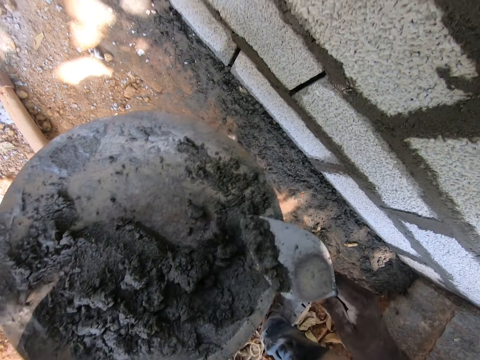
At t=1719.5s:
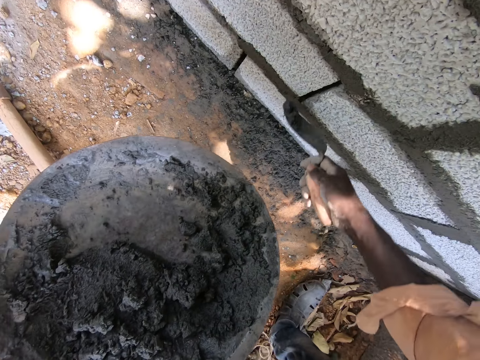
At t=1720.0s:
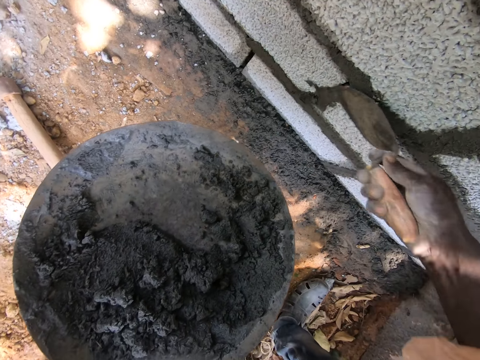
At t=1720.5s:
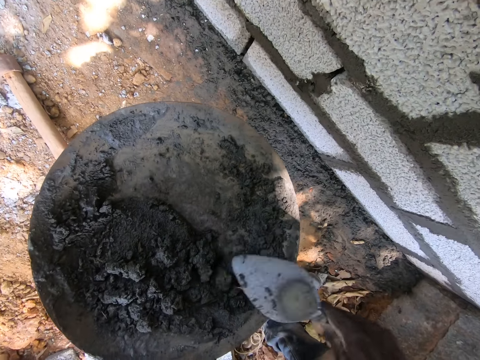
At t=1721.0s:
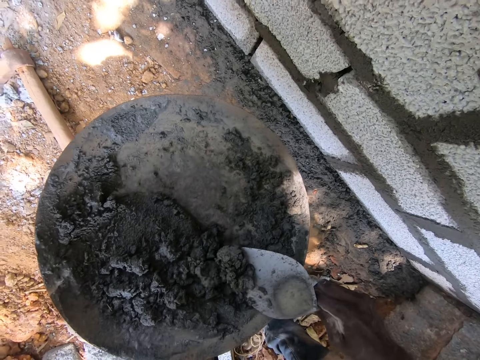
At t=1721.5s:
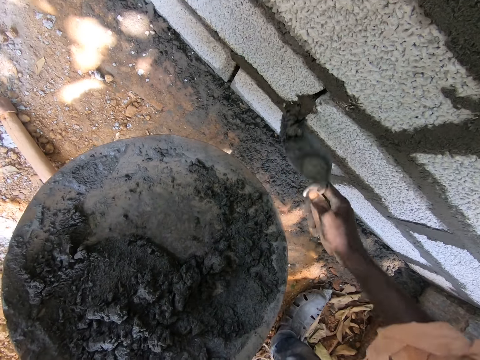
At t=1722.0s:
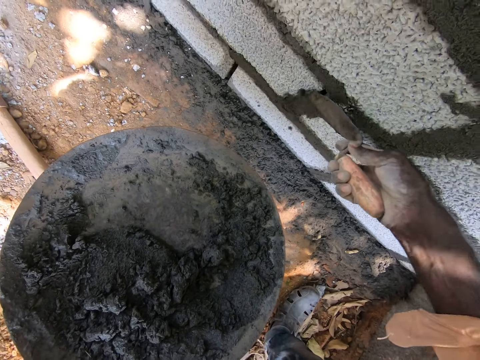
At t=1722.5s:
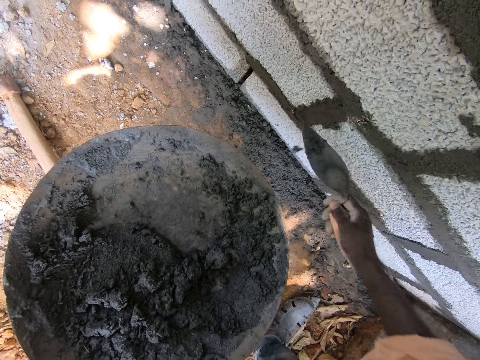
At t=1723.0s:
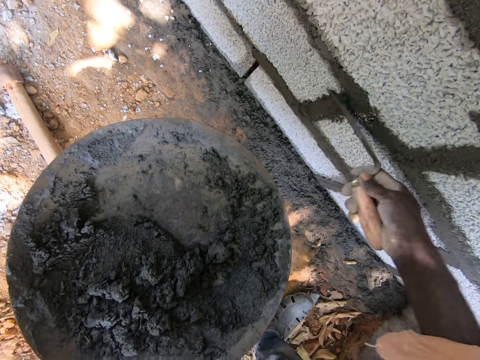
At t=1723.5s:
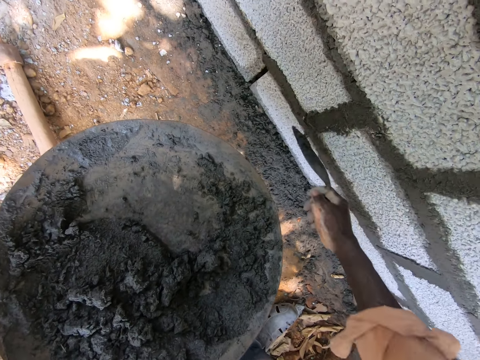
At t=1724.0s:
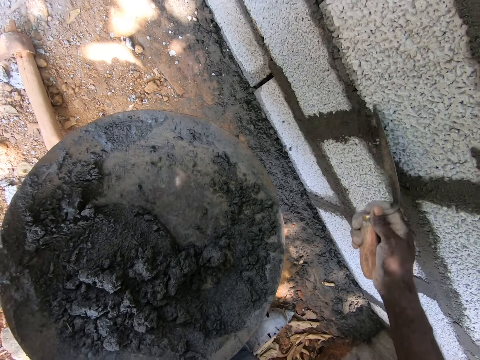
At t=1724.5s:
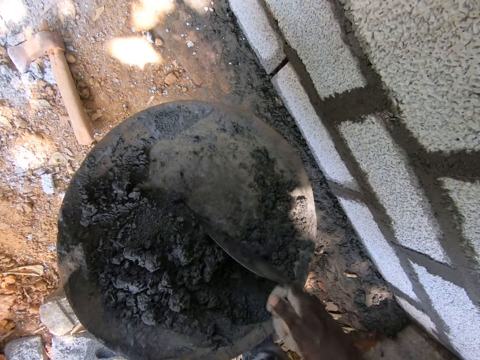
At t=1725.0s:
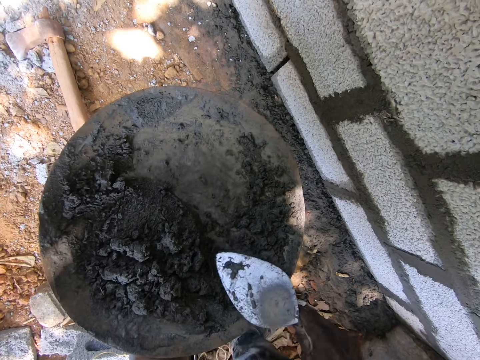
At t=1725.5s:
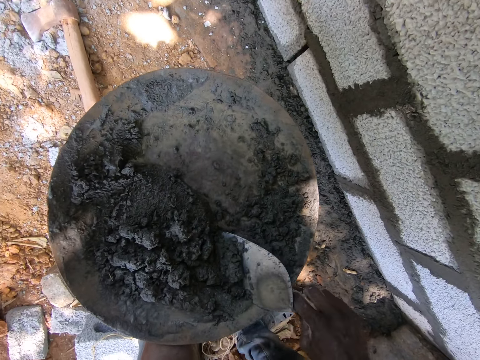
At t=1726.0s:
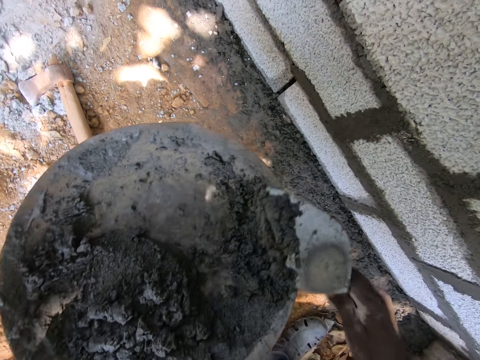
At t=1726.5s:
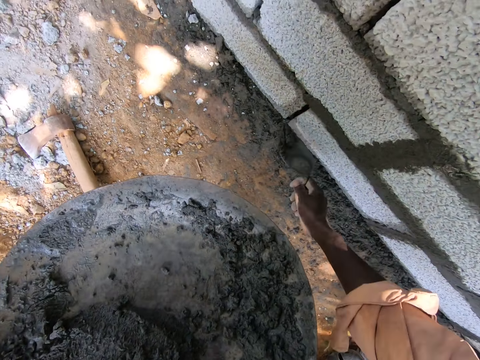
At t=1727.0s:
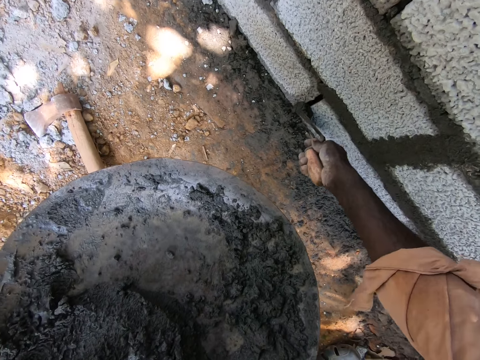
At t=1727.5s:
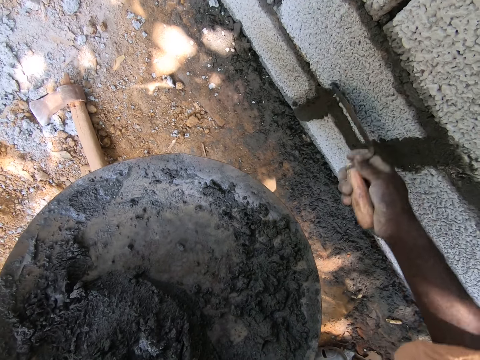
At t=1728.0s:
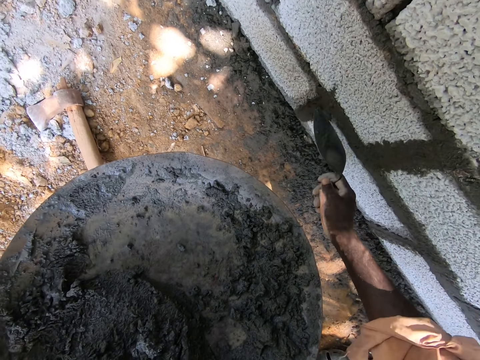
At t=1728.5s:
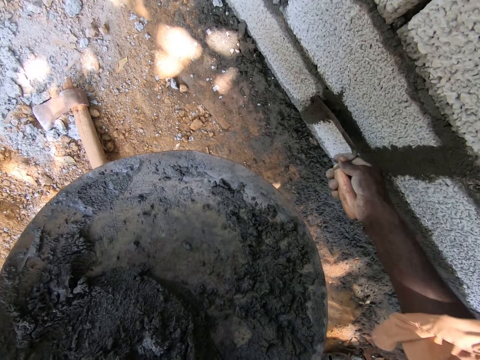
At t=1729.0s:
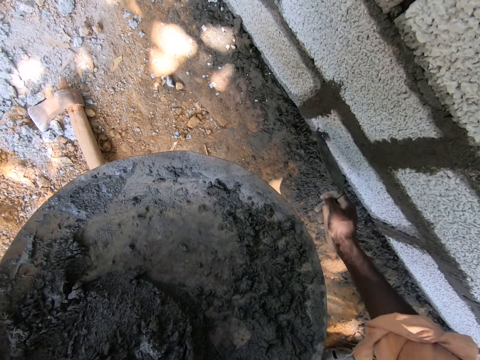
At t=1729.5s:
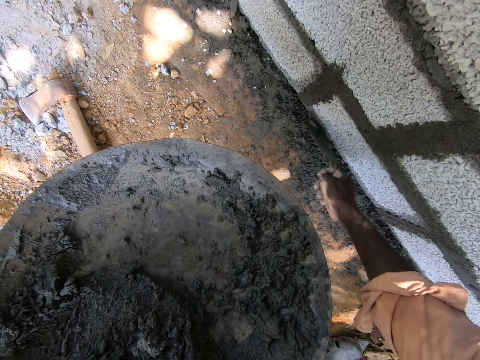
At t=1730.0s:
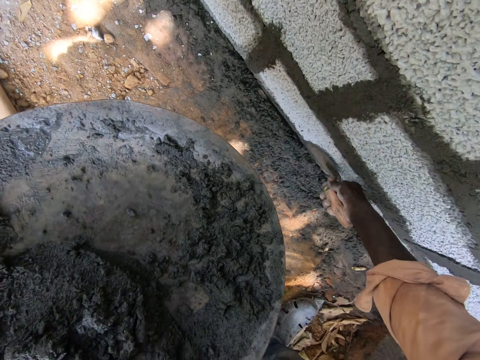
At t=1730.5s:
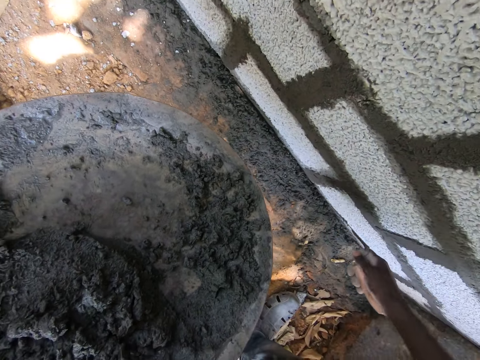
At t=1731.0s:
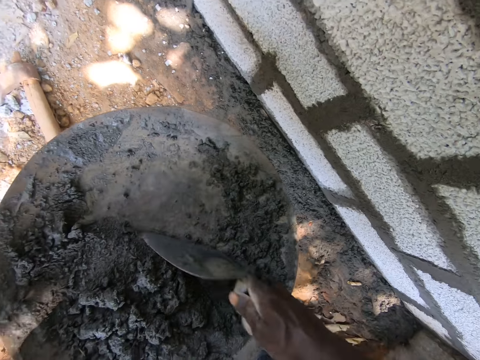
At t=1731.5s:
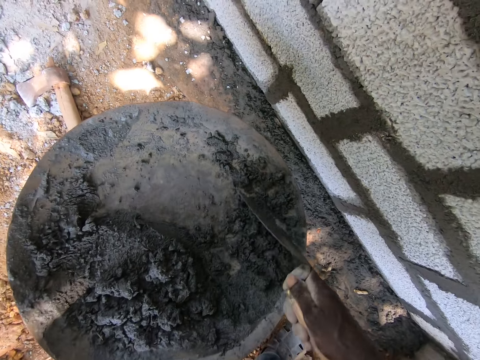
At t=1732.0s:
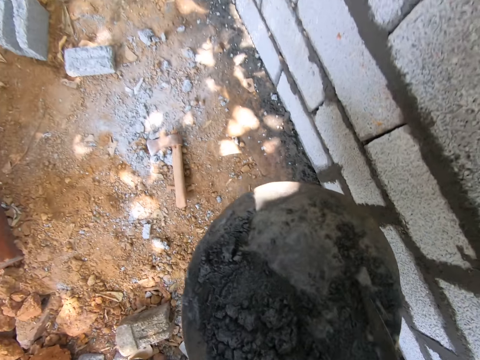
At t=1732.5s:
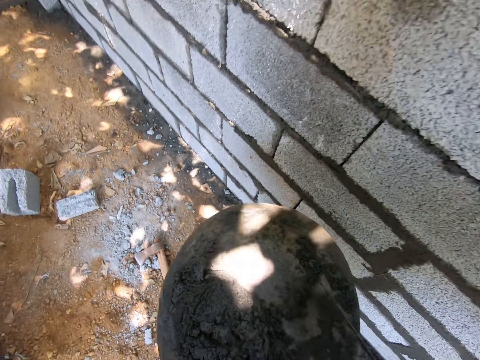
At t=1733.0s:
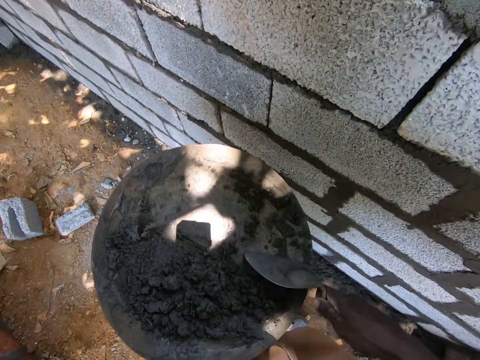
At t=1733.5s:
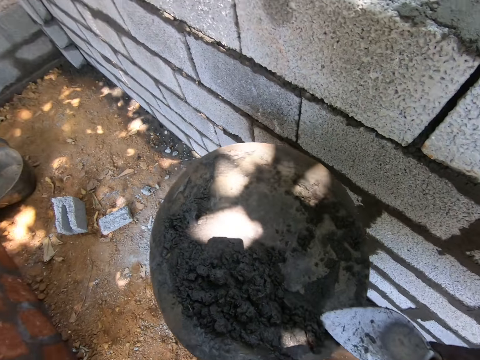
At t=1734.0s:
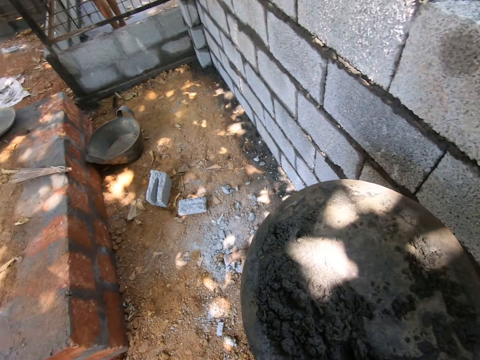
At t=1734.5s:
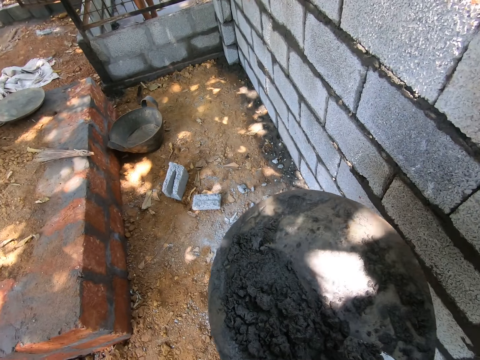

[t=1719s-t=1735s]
The camera wearer puts cement mixture on the building stone and smooths the cement mixture. They scoop the cement mixture with a trowel. They put the cement mixture on the building stones and smooth the cement mixture. They scoop the cement mixture with the trowel. They put the cement mixture on the building stones and smooth the cement mixture. They scoop the cement mixture with the trowel.

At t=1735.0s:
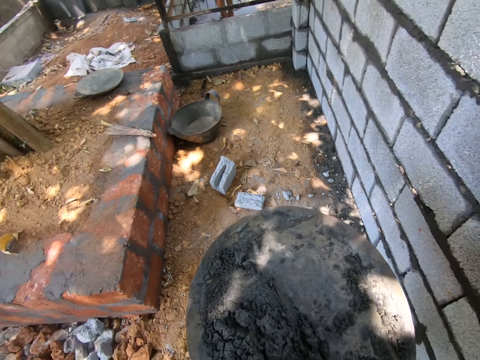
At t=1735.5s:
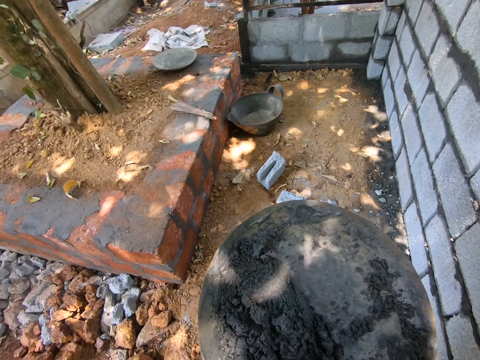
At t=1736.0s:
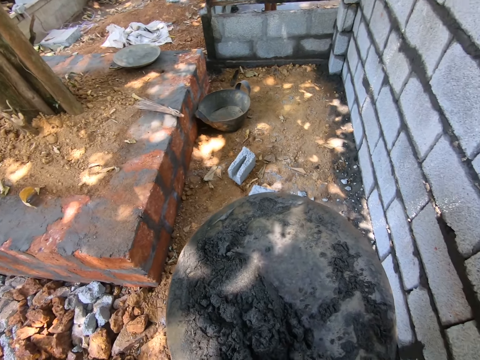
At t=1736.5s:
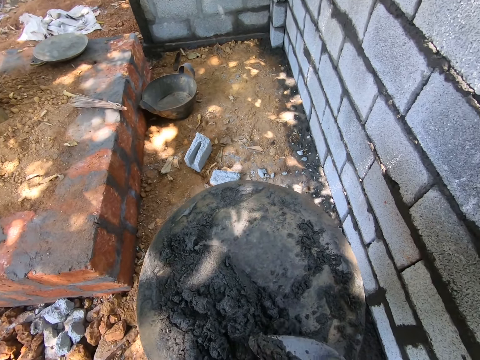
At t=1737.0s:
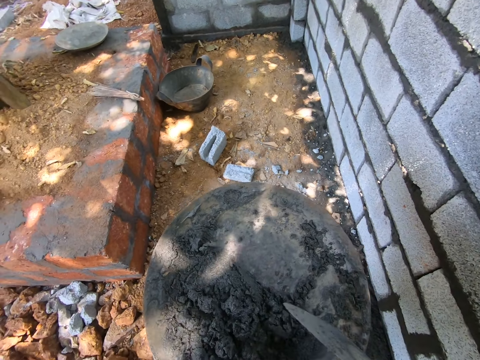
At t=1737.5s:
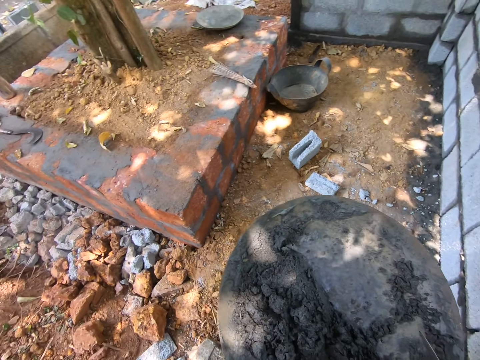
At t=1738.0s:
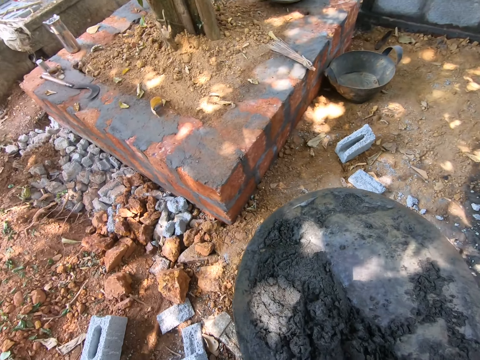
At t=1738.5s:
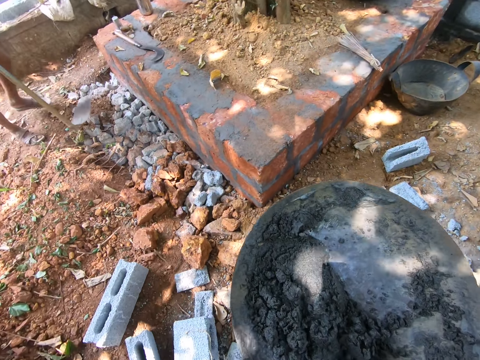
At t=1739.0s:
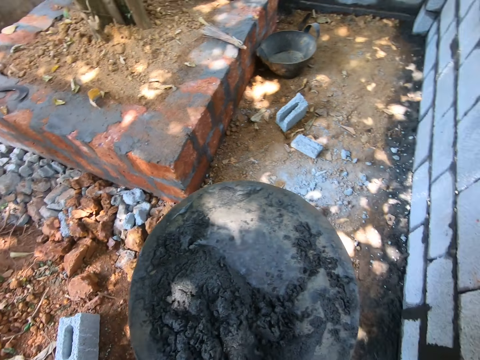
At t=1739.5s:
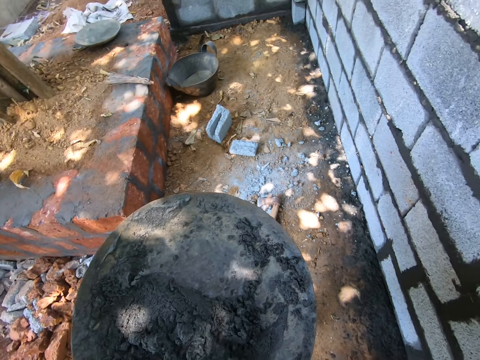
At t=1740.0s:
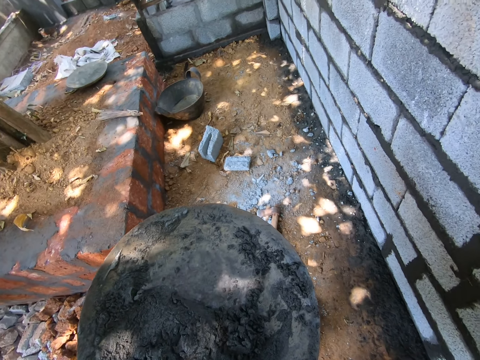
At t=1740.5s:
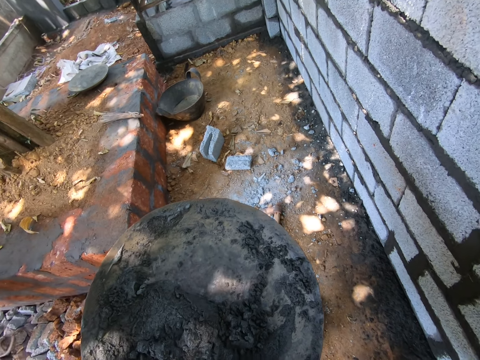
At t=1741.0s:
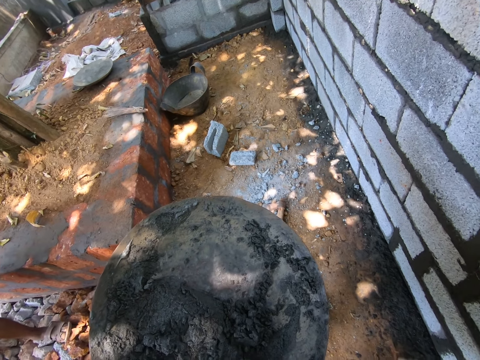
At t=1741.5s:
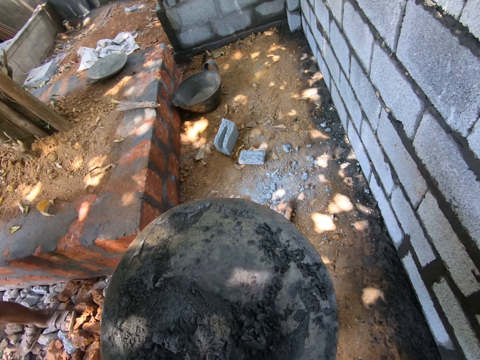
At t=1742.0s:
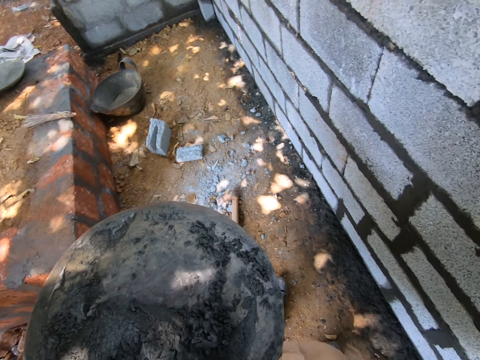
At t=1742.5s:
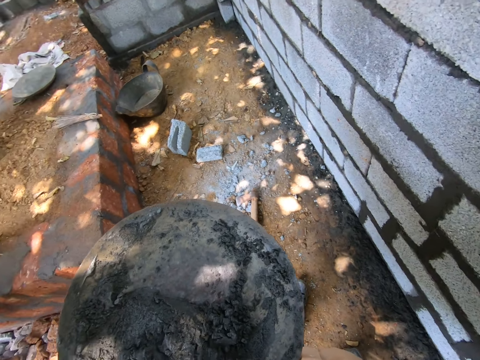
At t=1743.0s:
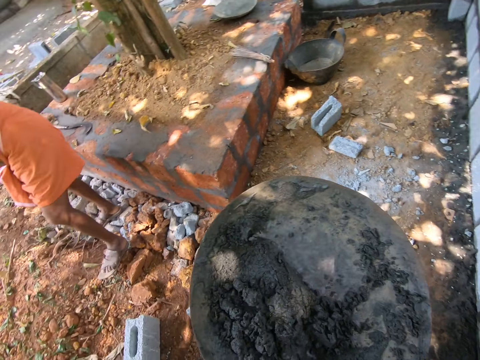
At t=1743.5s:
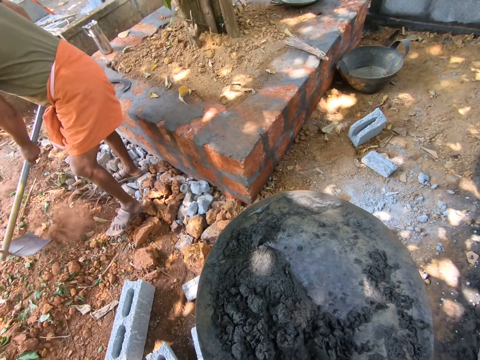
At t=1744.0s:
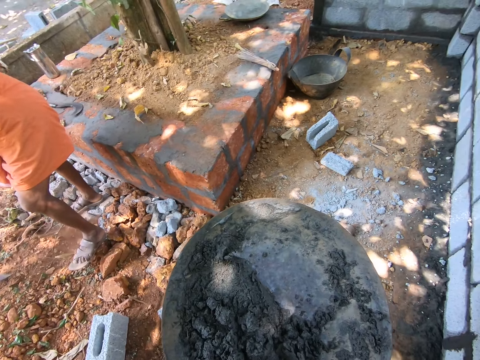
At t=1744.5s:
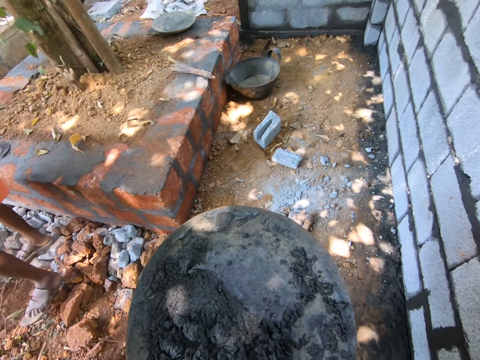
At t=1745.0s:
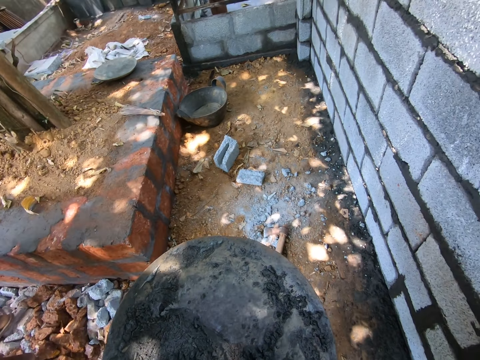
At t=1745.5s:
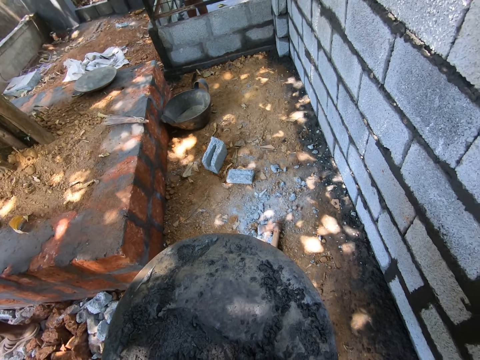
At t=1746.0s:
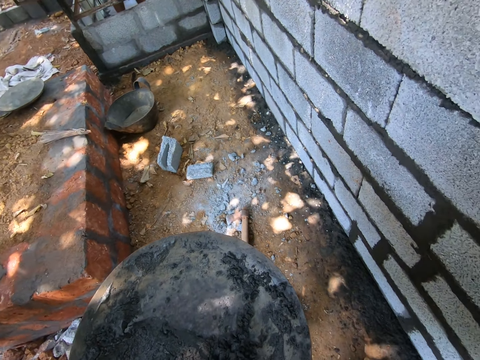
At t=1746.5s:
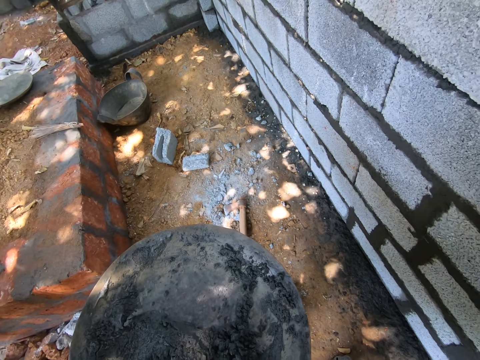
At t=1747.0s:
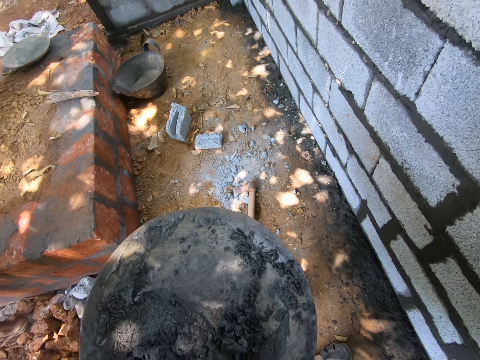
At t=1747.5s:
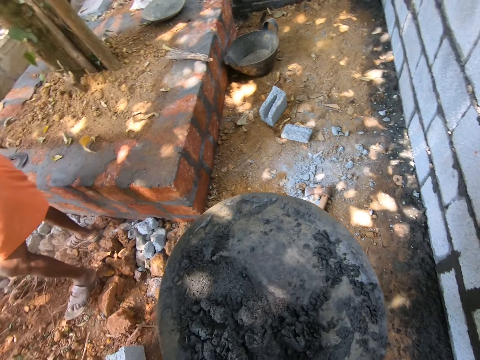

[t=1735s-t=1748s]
The camera wearer puts cement mixture on the building. They look around. They smooth the cement mixture. A man digs.
